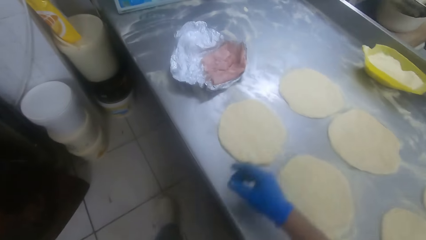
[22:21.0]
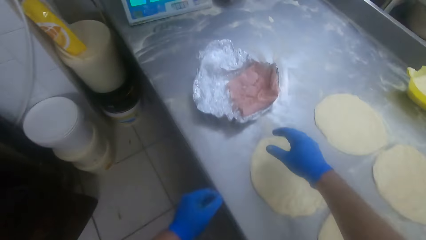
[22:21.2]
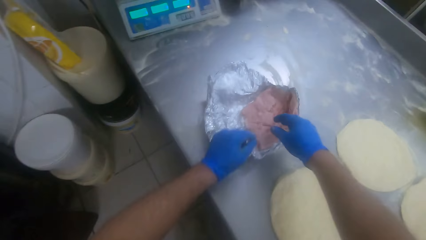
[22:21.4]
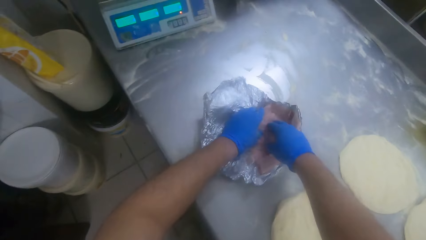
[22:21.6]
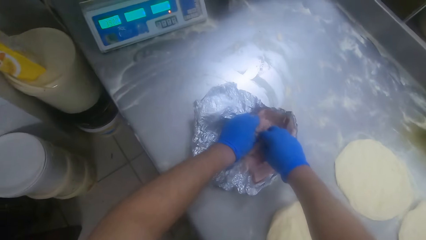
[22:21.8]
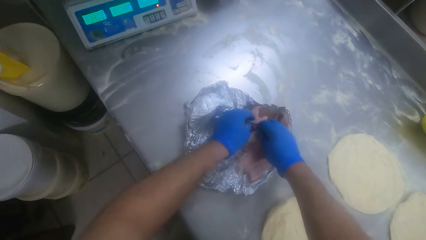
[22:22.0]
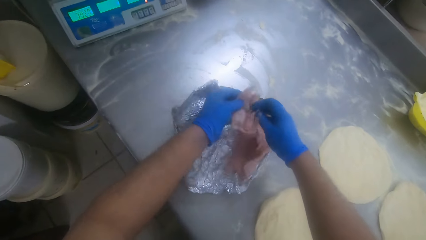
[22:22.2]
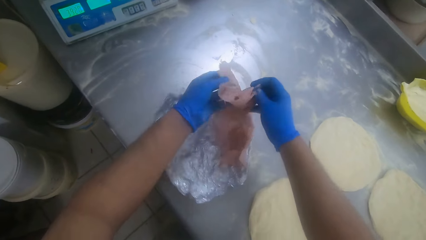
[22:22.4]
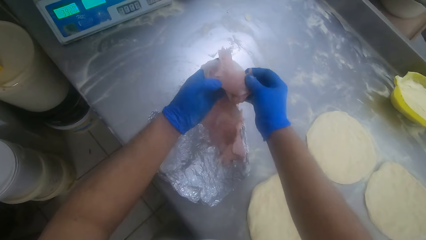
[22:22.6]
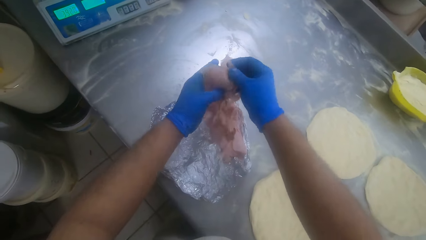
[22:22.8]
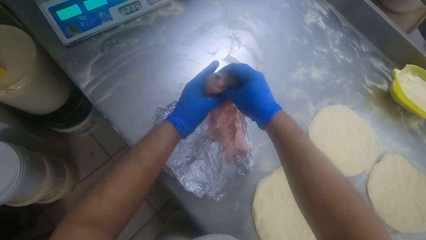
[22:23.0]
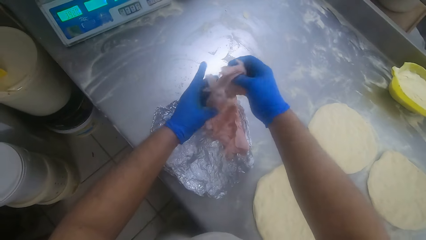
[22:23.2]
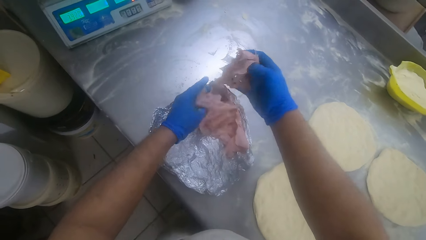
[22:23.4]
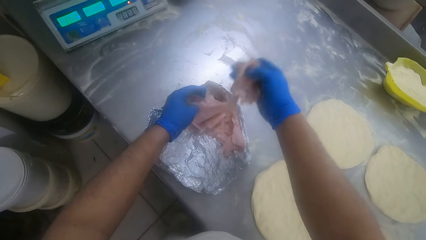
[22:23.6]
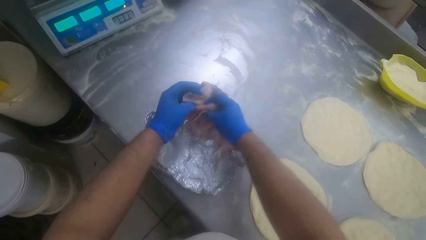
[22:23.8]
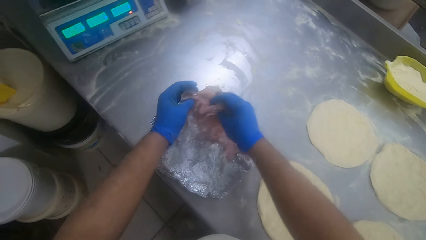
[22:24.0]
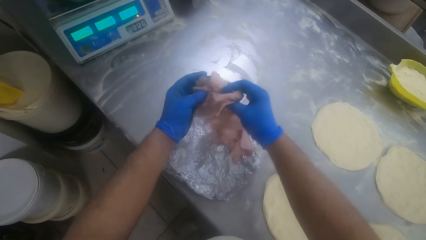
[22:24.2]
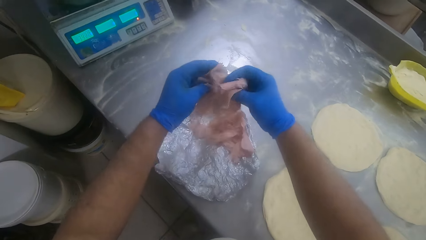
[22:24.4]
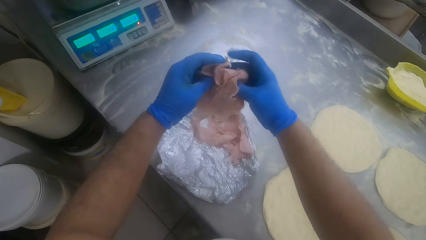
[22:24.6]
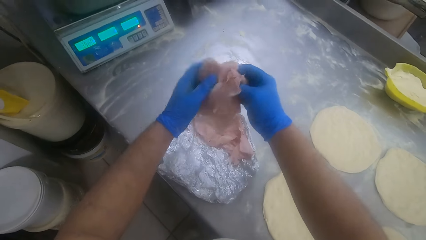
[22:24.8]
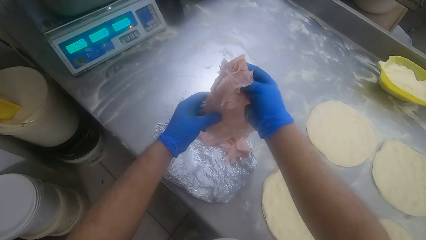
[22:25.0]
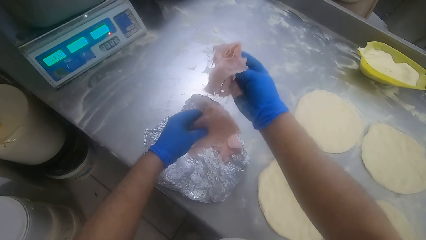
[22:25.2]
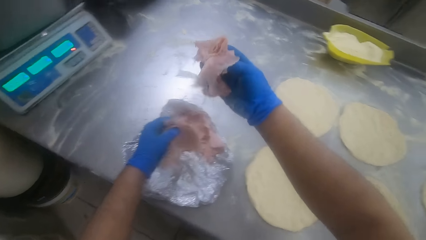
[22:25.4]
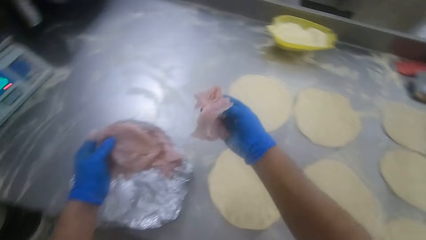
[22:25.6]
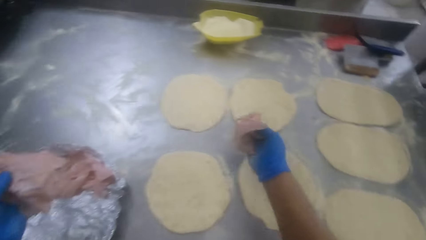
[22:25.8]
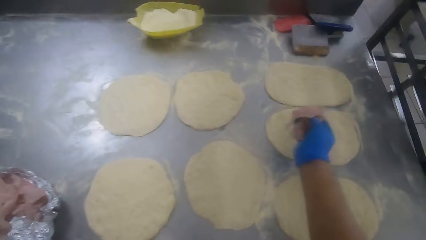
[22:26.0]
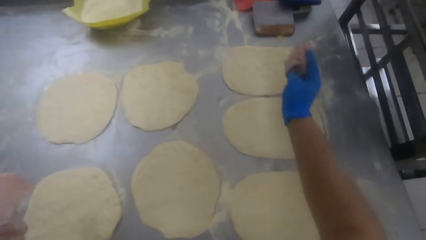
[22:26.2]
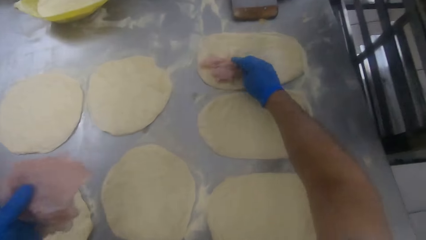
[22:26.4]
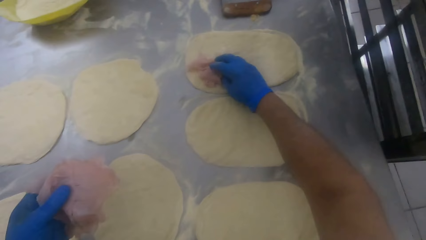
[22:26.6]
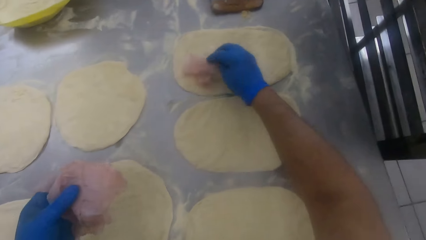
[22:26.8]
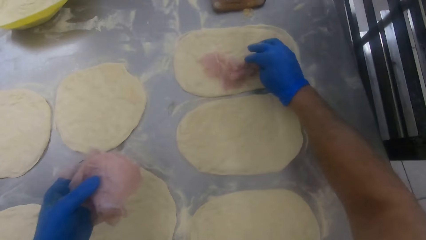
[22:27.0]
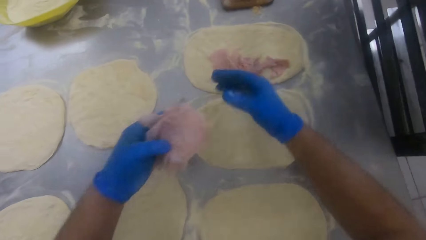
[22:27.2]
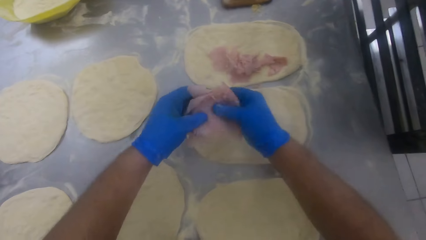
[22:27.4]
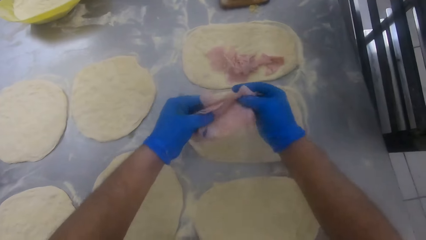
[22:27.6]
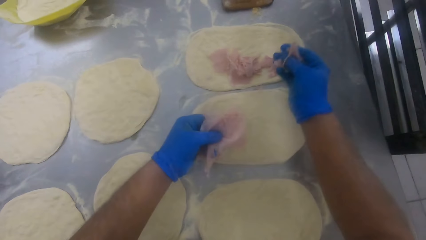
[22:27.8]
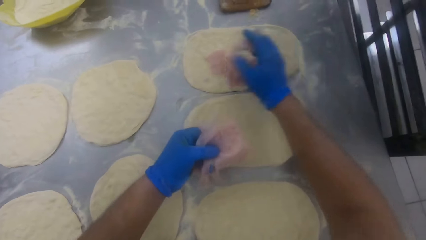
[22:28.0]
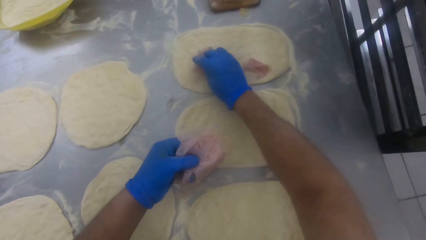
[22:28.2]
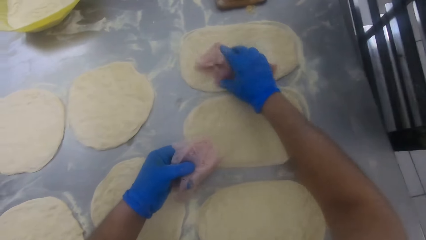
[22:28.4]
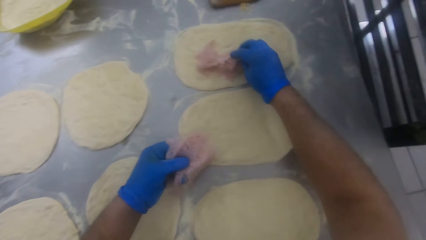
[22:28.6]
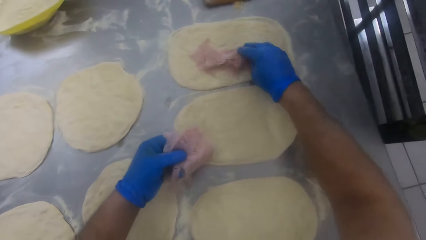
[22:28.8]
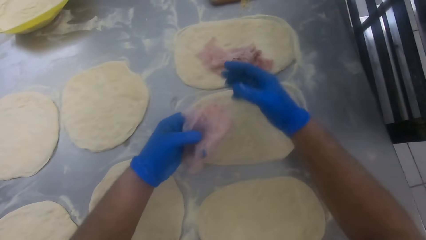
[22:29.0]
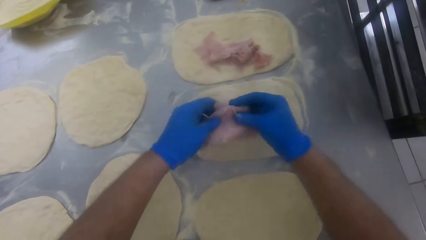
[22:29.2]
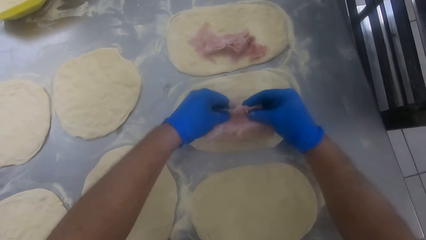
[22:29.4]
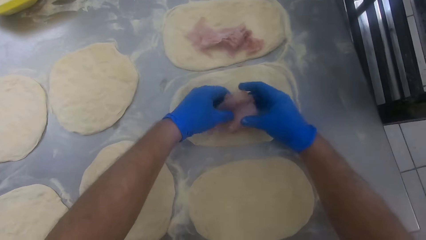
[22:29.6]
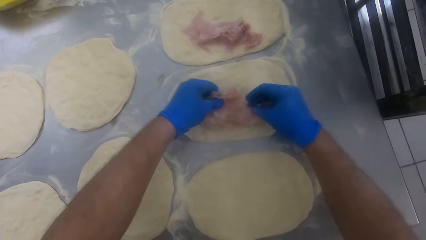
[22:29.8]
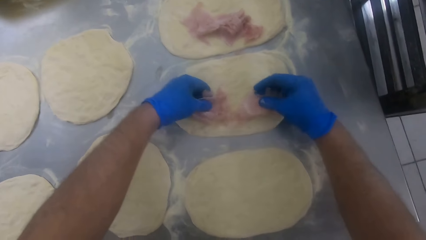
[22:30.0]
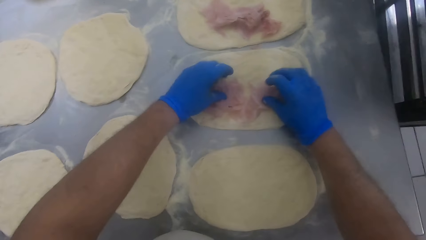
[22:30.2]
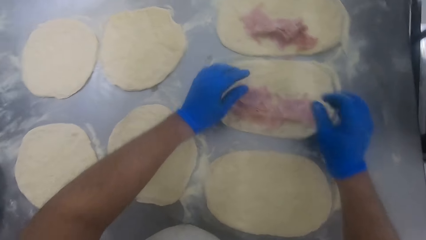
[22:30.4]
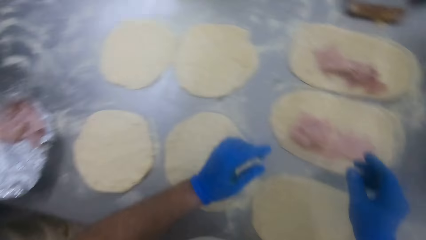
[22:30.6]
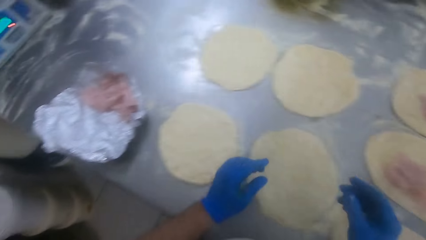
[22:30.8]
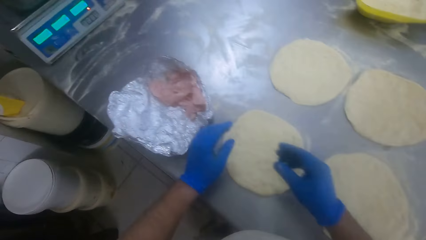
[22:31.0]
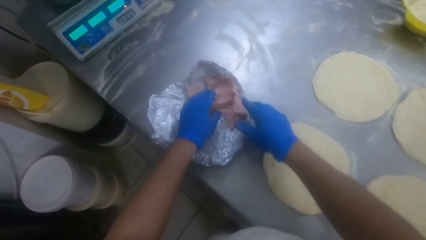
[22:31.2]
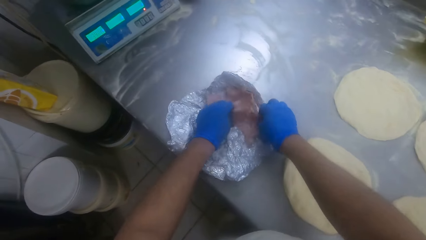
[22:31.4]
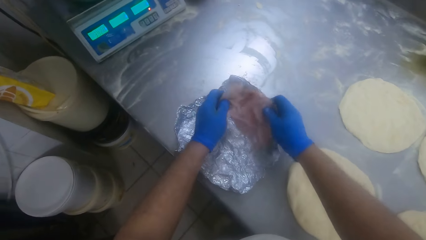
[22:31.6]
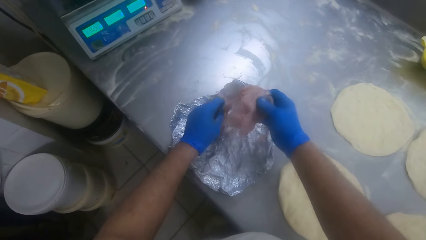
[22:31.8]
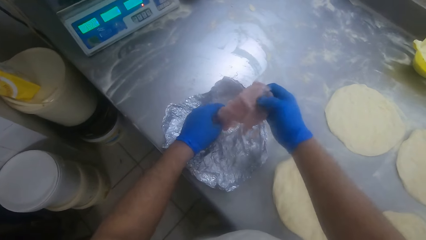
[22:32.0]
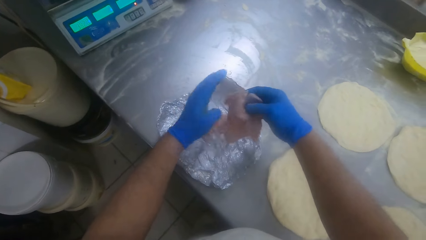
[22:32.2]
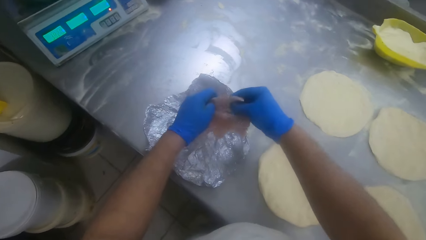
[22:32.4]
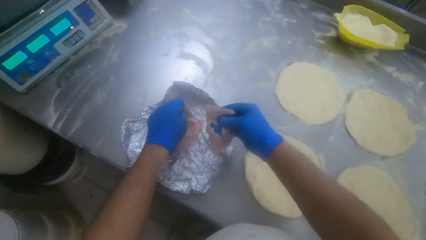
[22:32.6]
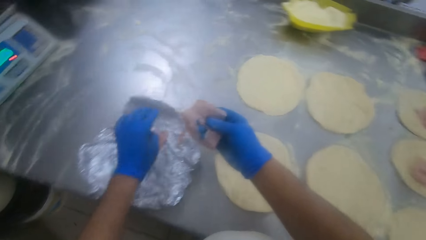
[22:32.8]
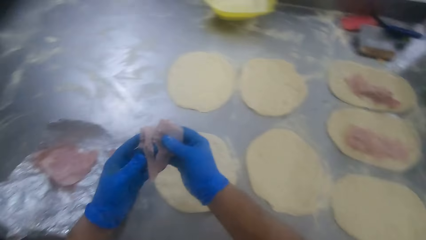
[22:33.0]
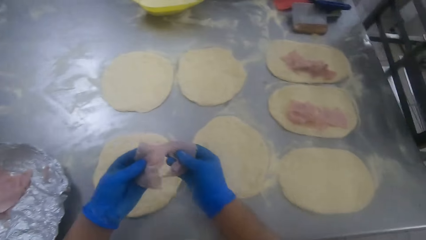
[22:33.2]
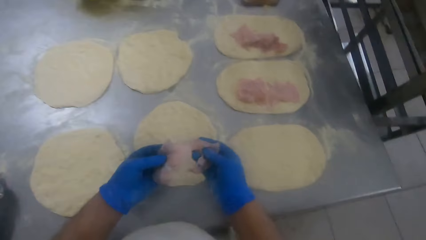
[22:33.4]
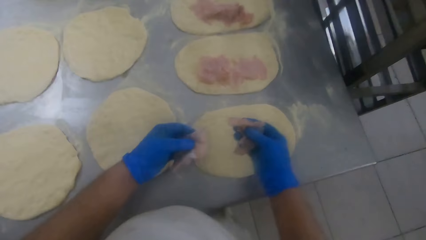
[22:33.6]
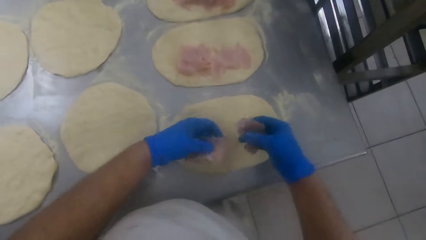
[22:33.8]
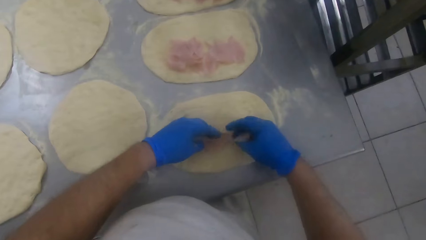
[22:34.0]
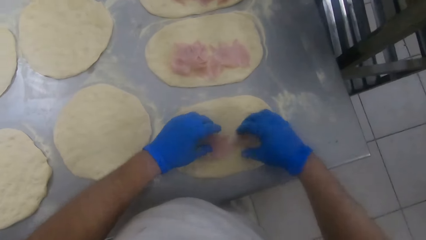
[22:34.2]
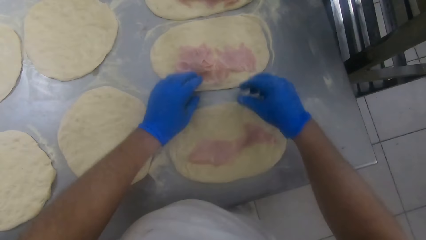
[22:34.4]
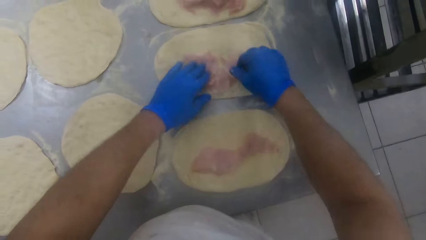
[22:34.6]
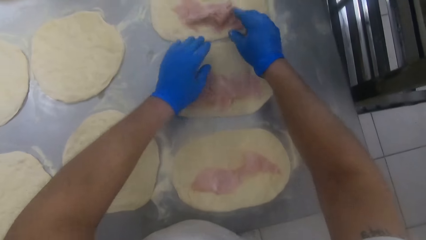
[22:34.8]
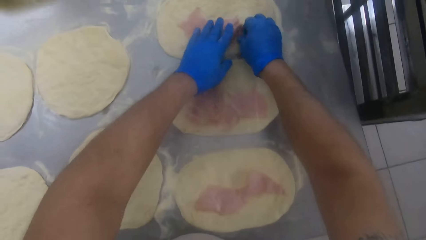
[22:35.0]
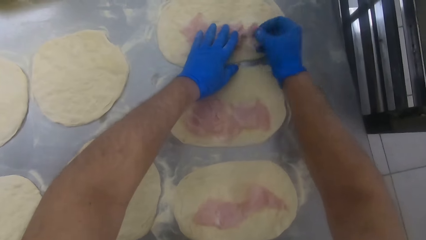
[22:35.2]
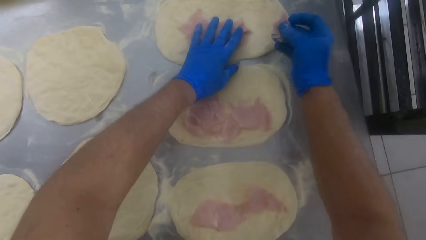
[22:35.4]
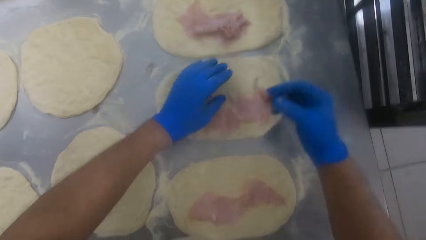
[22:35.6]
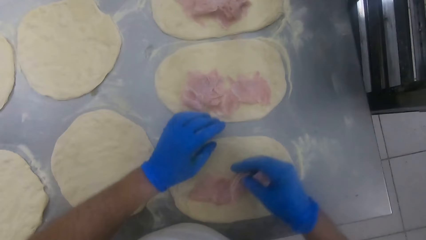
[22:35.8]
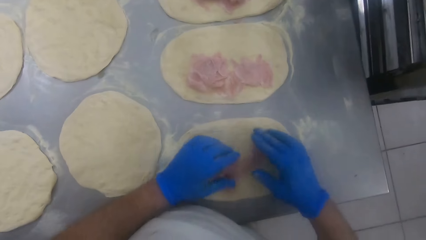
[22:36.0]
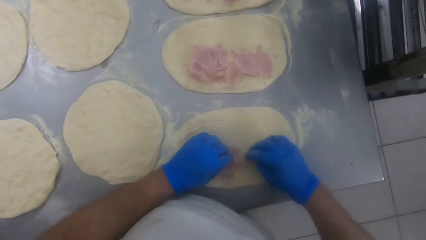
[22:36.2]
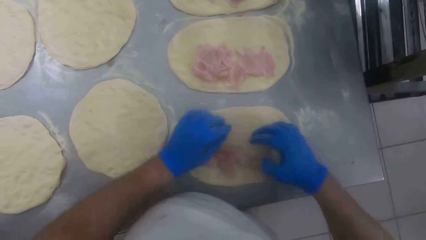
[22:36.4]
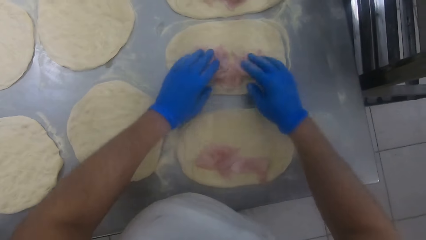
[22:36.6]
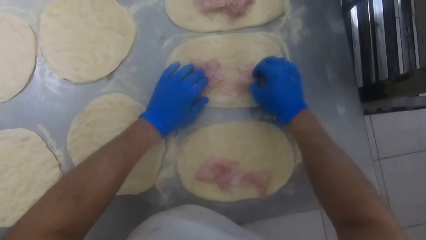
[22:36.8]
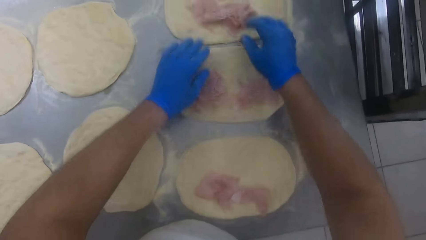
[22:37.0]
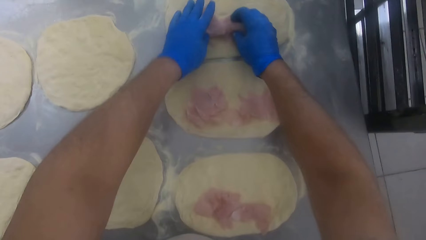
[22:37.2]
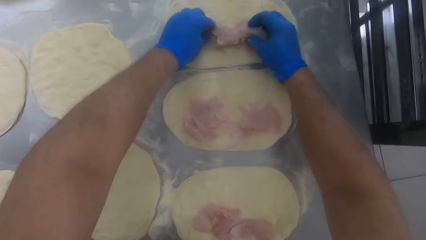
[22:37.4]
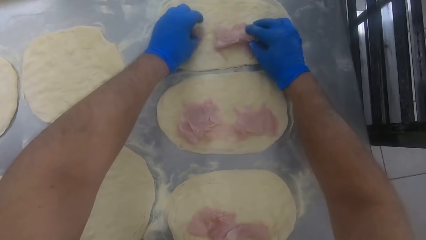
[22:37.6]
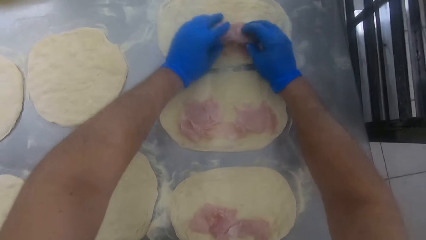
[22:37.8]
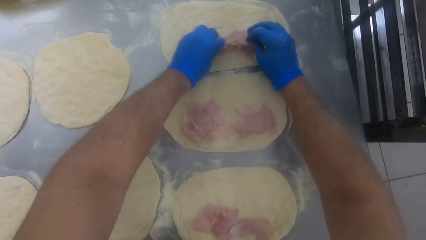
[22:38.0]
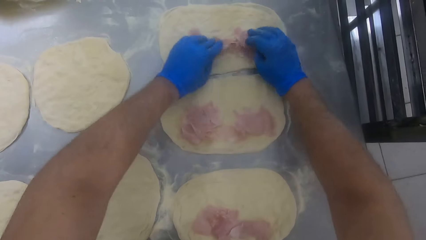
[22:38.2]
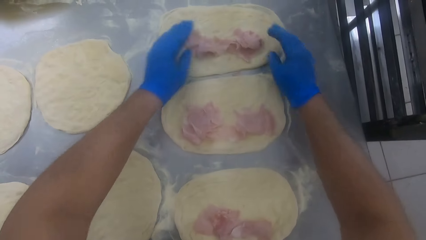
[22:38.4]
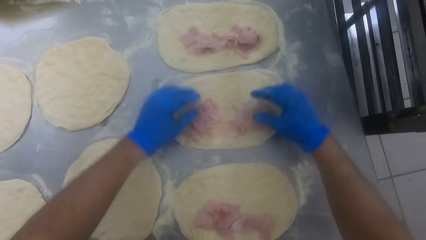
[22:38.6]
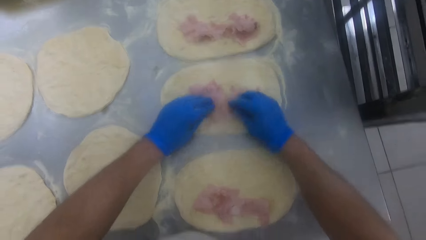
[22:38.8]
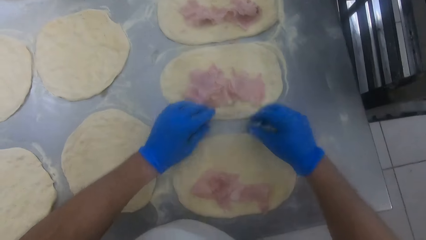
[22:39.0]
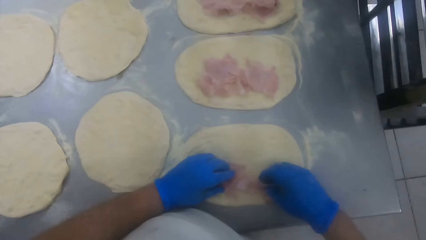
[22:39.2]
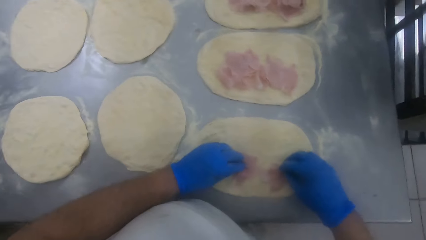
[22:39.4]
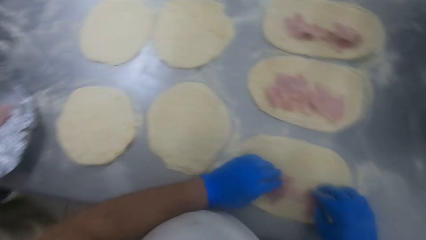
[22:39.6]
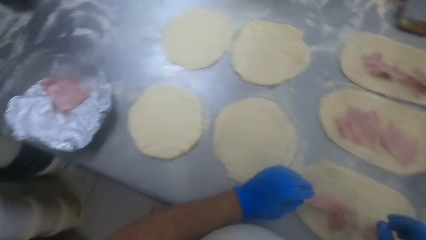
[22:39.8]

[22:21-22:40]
The camera wearer picks minced meat or ham on the foil on the kneading table with both hands. He puts the minced meat in his hands on the dough on the kneading table. He cuts the minced meat in his hands. He puts the minced meat on a dough on the kneading table. He puts the minced meat on another dough on the kneading table. He picks the minced meat on the foil on the kneading table with both hands. He cuts the minced meat in his hands. He puts the minced meat in his left hand on the foil. He cuts the minced meat in his hands. He puts the minced meat on another dough on the kneading table. He adjusts the minced meat on the doughs on the table. He cuts the minced meat on a dough with his right hand. He spreads the ham on the dough. He puts the minced meat on another dough on the kneading table. He adjusts the minced meat on the doughs on the table.
